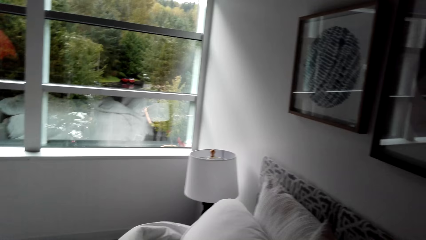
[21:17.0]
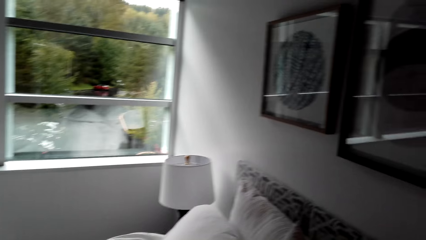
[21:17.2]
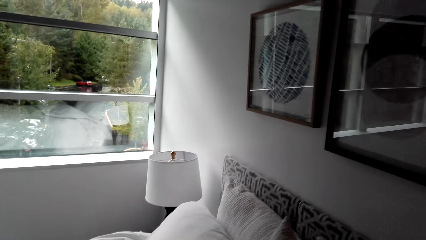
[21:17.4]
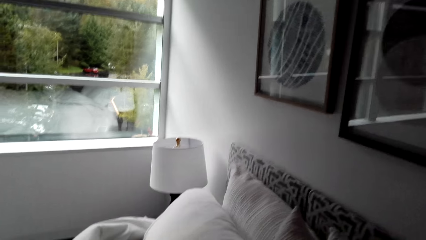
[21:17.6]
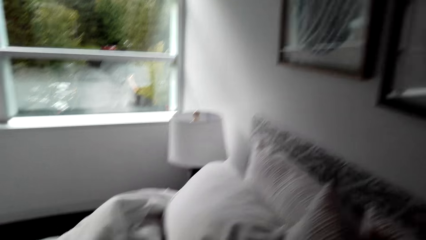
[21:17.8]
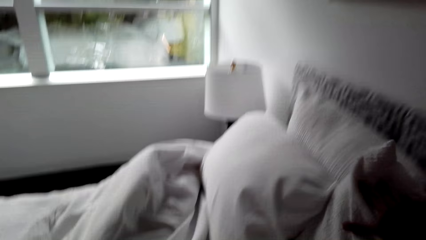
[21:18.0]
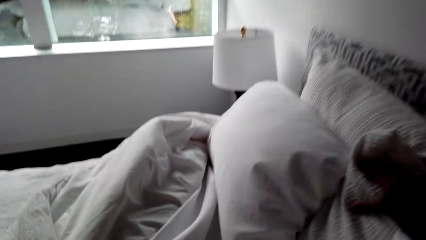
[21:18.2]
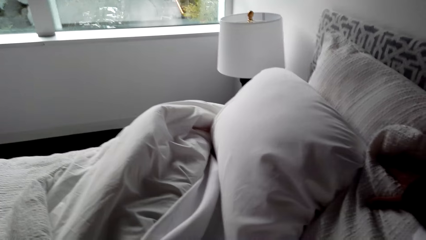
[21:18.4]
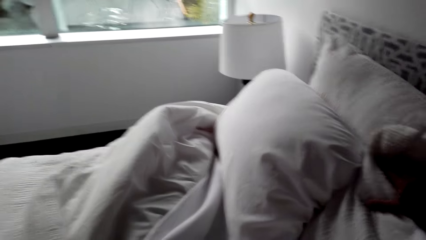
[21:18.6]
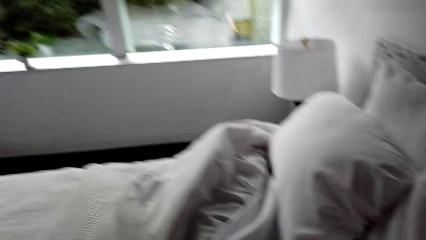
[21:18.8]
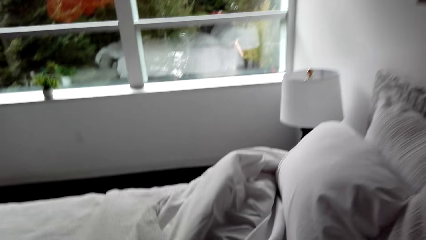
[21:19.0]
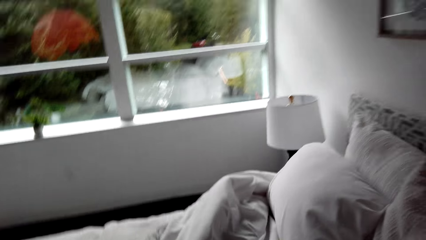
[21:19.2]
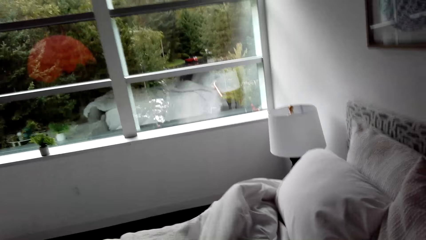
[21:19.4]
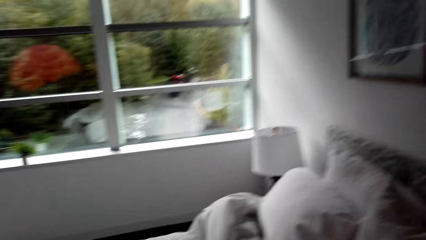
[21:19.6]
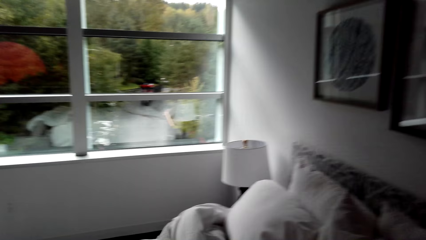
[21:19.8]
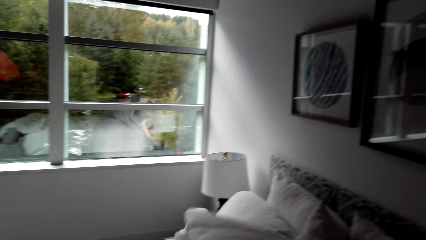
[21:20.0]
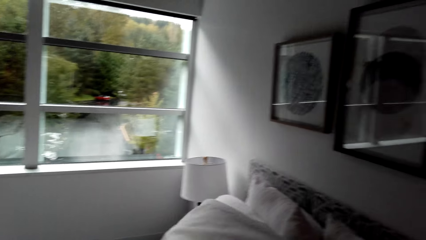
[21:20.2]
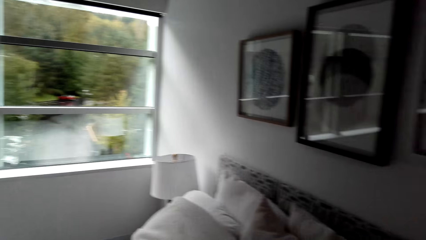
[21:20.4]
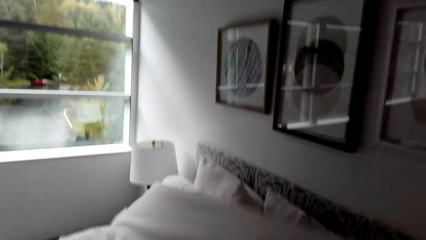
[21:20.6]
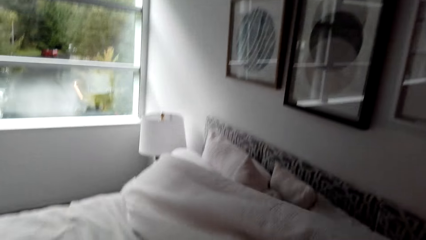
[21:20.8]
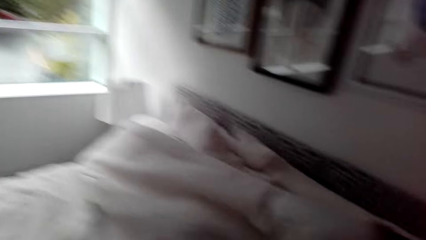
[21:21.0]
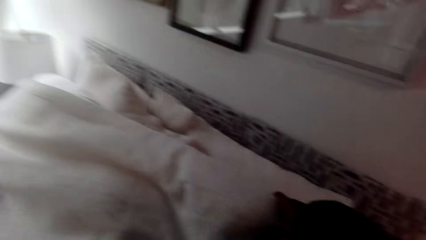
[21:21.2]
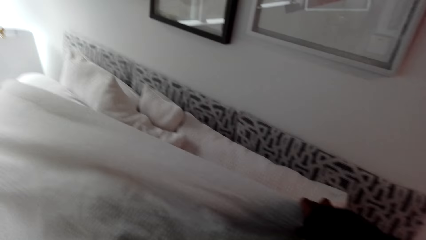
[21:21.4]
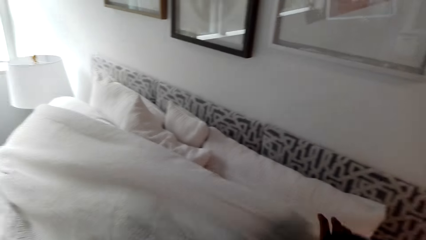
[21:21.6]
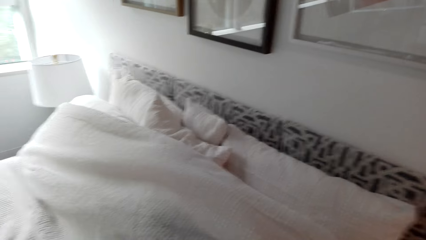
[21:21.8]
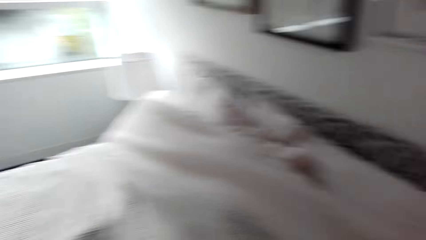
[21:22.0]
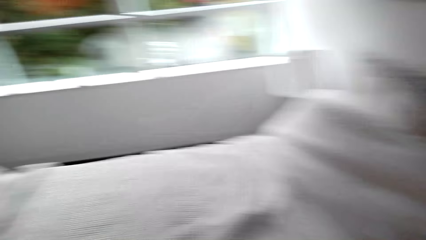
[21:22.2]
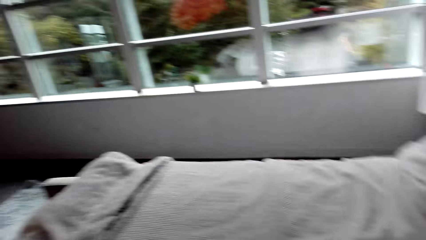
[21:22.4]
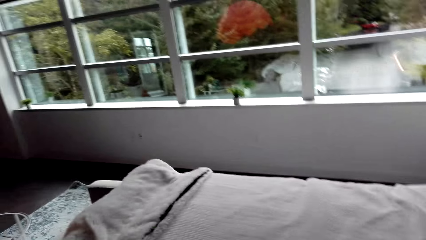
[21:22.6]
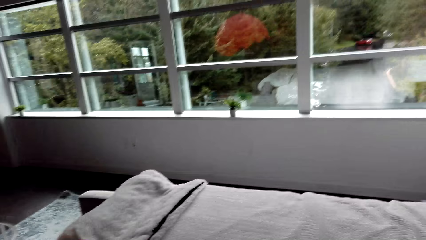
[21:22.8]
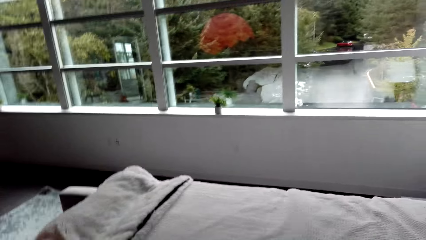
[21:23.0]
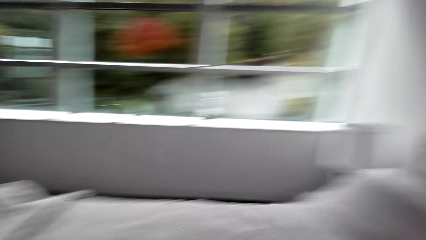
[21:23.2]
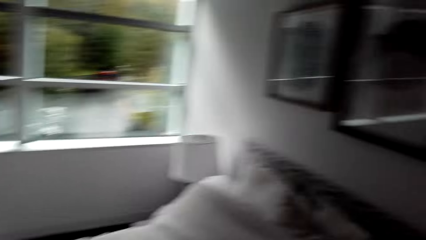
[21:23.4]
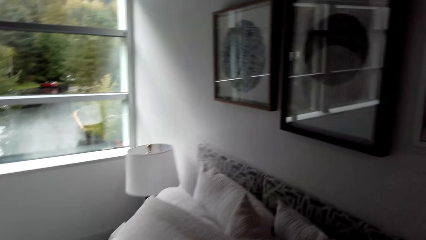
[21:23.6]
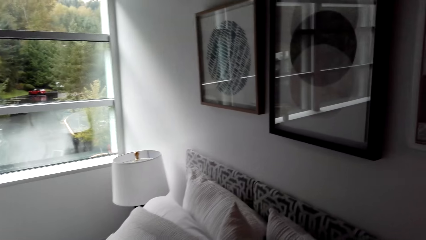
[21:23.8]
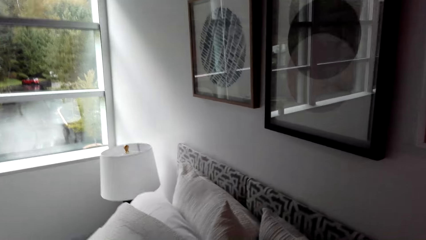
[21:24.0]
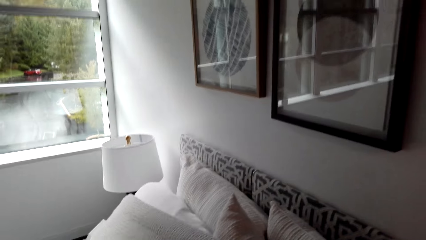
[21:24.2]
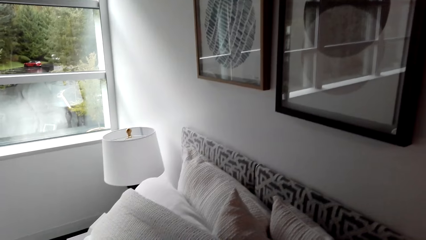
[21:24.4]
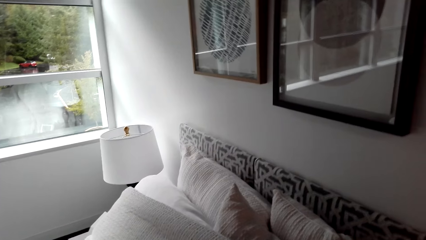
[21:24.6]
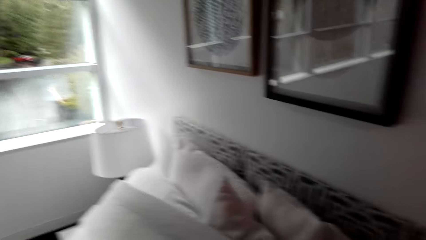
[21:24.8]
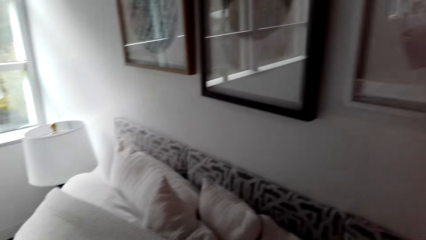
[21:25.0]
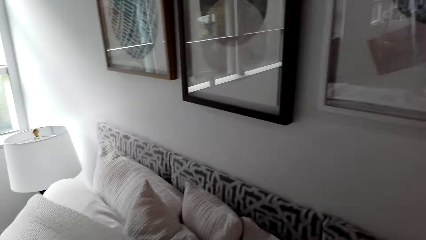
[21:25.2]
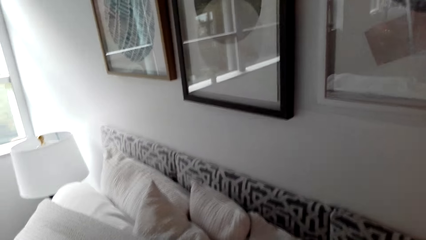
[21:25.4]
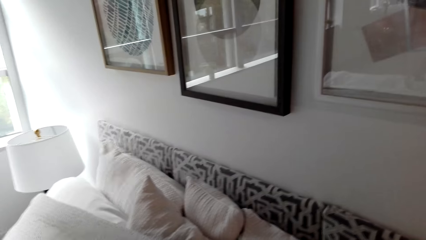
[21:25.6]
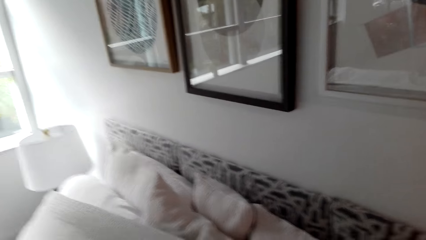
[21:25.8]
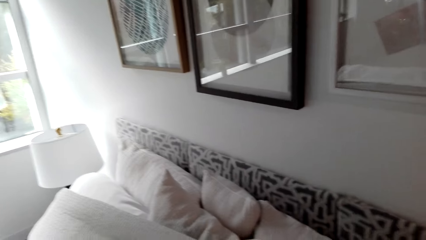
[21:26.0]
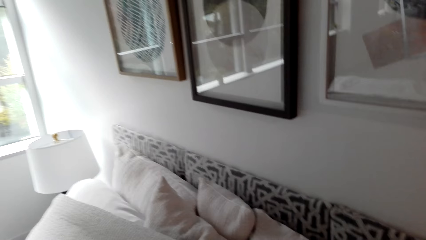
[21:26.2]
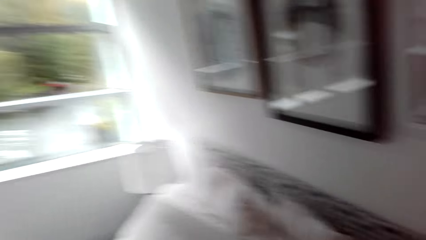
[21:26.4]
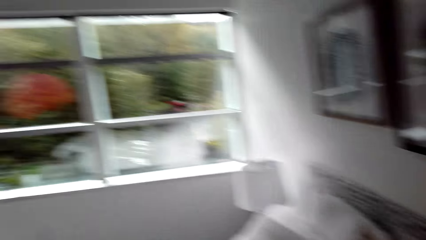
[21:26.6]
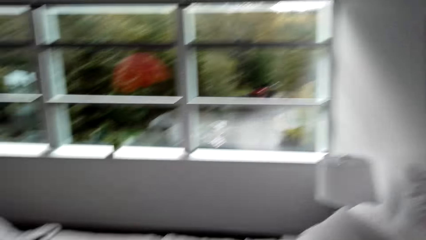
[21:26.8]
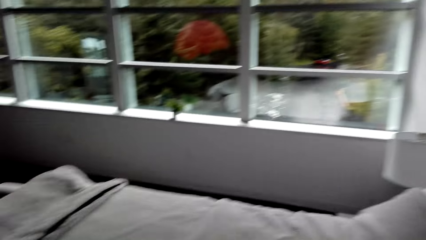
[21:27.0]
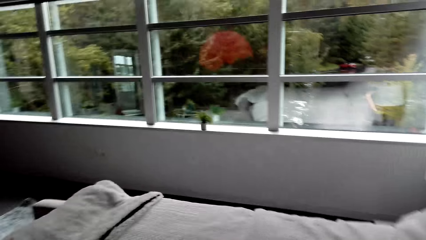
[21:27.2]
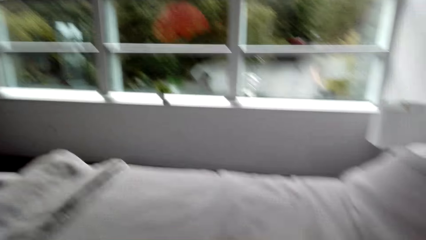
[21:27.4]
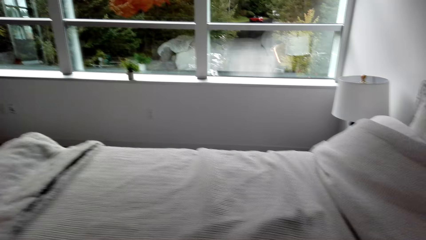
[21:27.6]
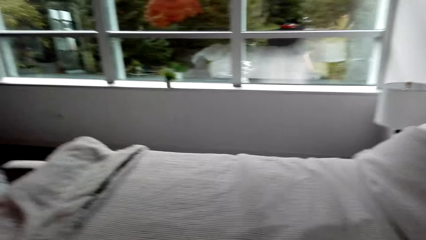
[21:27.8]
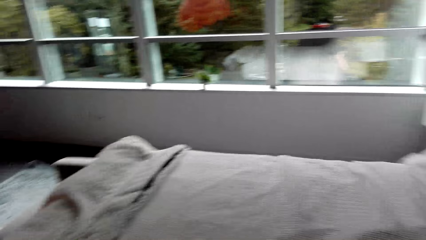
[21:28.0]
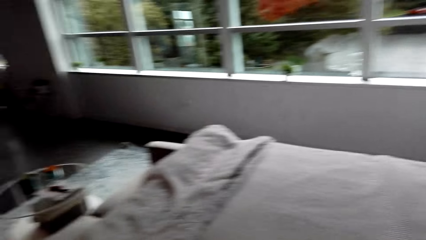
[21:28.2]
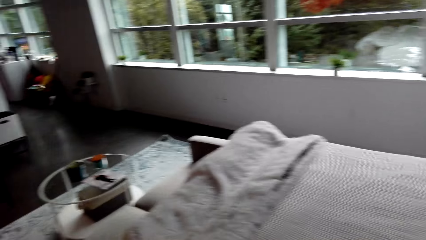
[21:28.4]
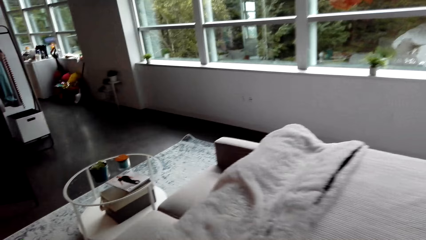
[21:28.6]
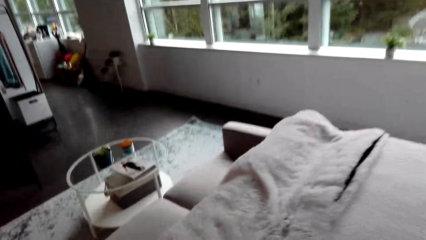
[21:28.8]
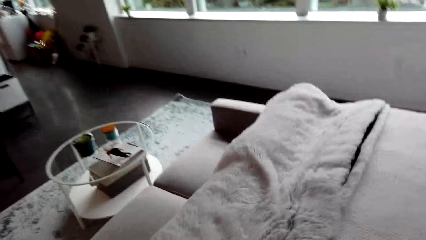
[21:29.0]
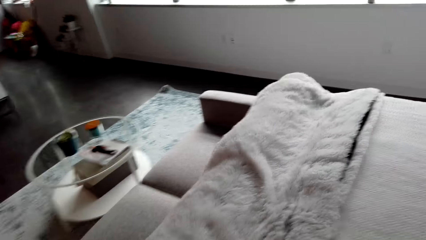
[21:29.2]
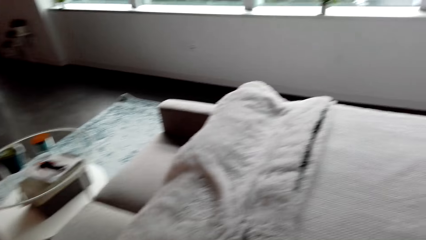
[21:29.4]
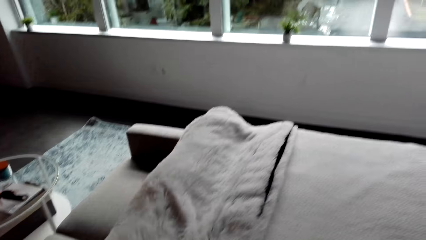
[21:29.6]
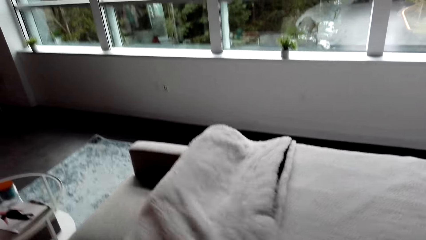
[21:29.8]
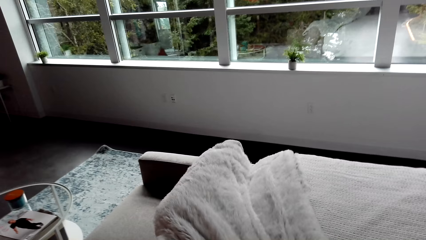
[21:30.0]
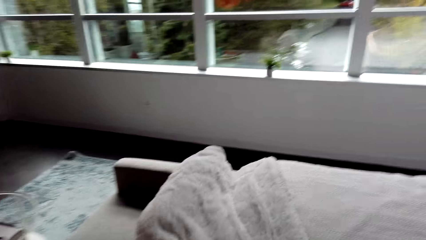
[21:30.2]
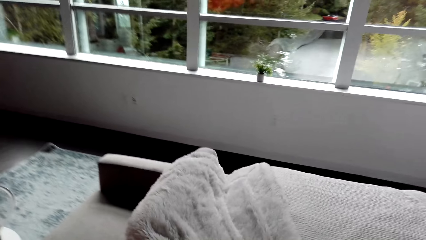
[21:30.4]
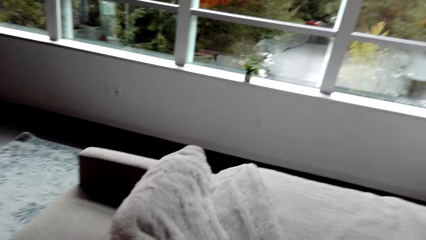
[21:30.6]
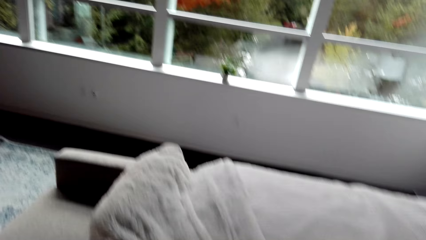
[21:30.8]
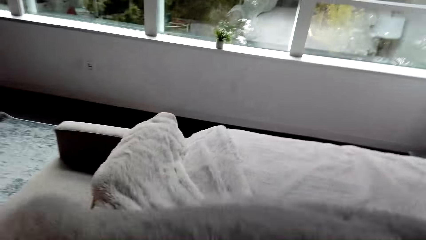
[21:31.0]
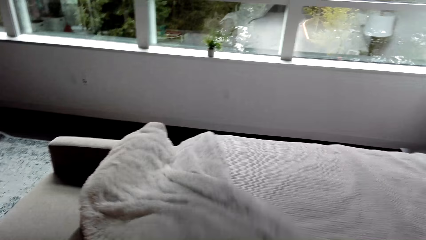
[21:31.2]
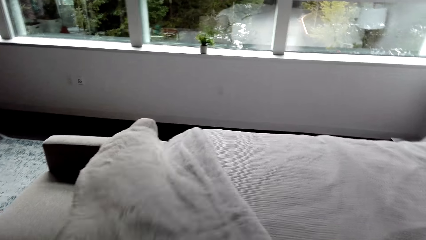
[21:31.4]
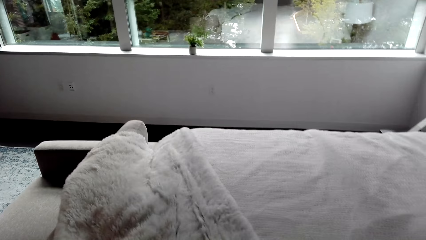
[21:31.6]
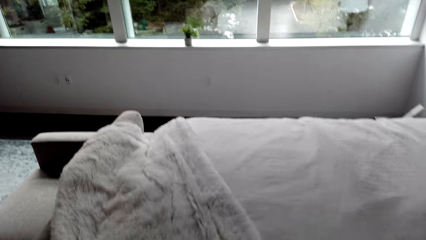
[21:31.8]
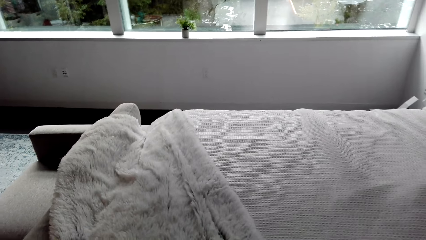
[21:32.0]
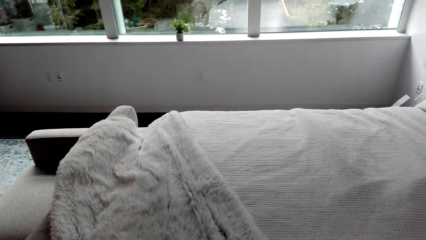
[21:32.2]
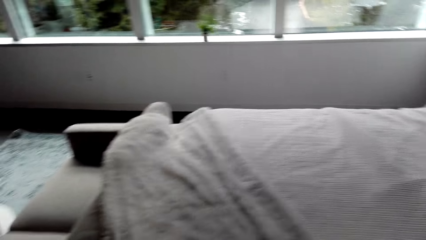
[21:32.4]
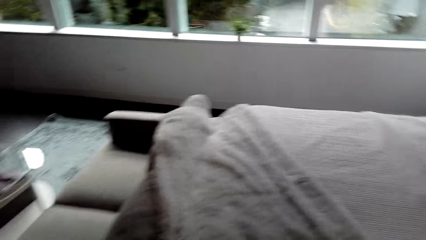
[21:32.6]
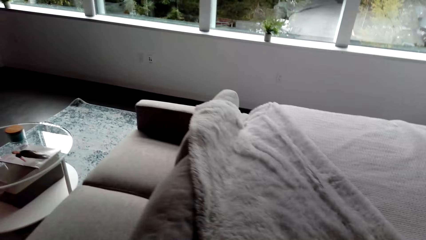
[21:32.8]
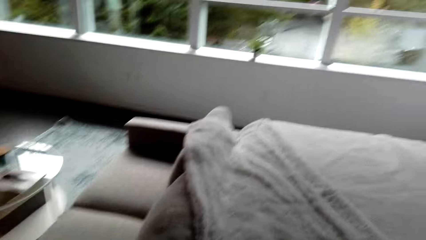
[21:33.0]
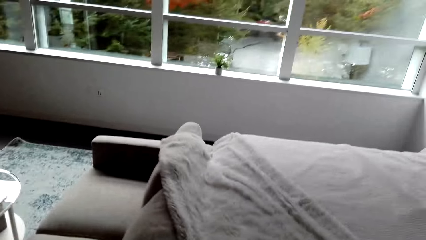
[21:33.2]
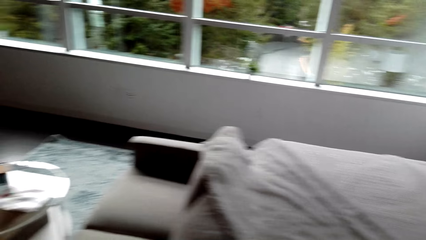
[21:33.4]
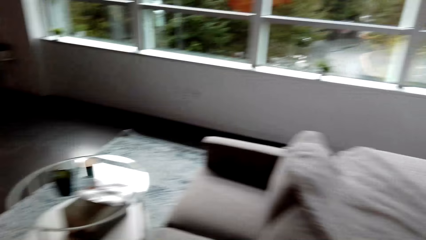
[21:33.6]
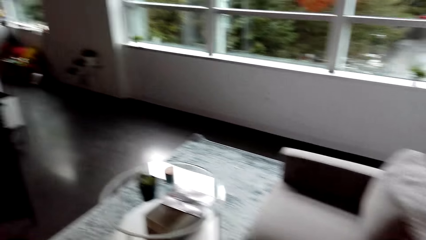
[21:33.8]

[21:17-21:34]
The camera wearer spreads the bed. They hold a blanket.
